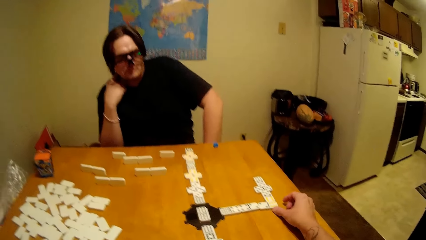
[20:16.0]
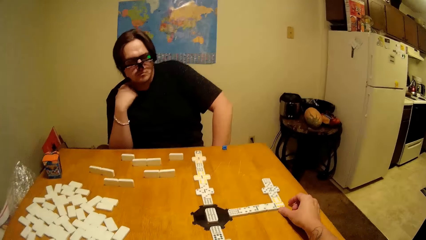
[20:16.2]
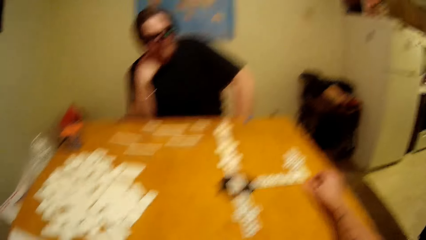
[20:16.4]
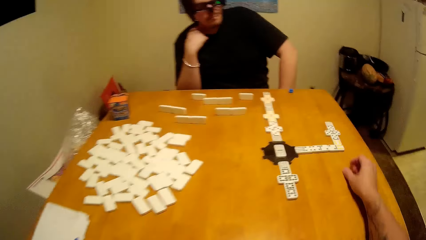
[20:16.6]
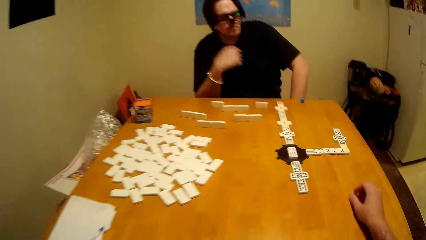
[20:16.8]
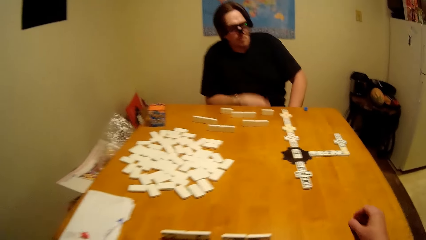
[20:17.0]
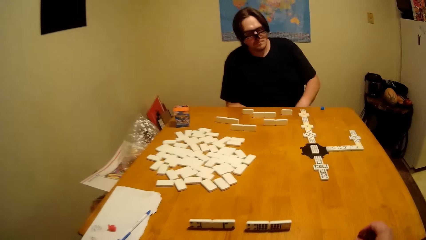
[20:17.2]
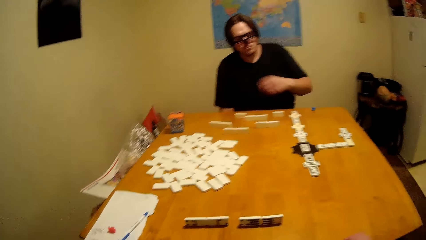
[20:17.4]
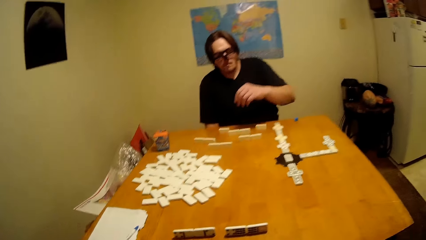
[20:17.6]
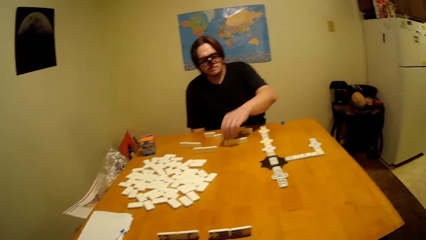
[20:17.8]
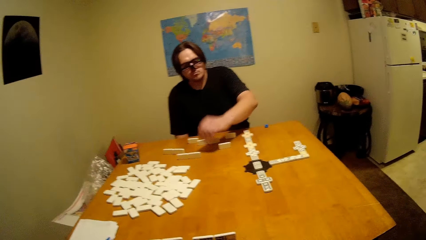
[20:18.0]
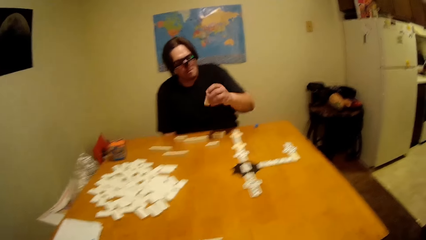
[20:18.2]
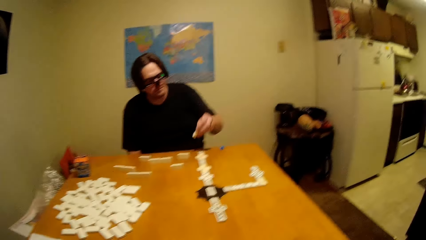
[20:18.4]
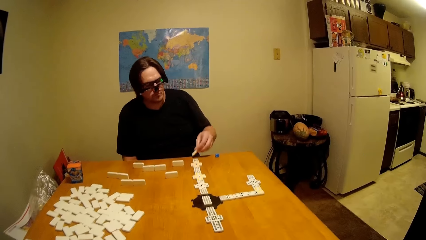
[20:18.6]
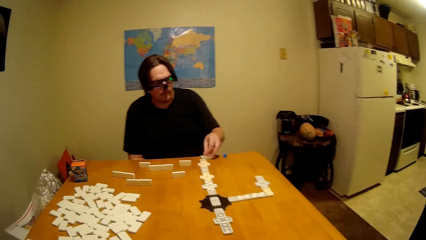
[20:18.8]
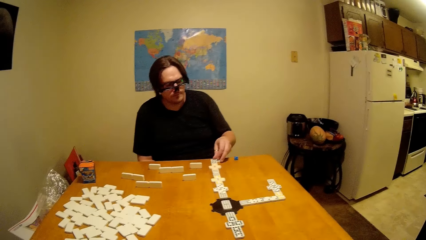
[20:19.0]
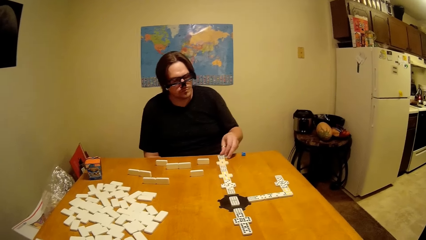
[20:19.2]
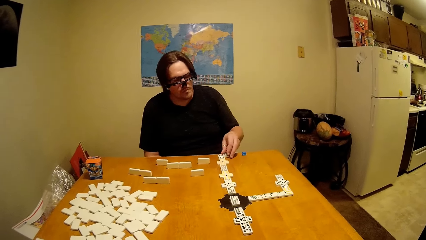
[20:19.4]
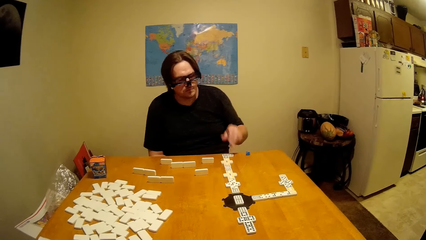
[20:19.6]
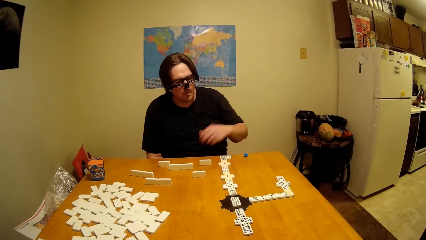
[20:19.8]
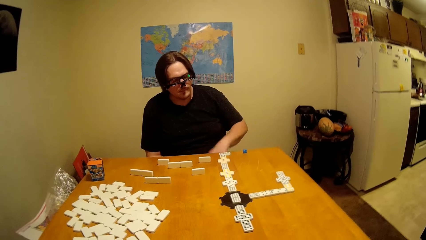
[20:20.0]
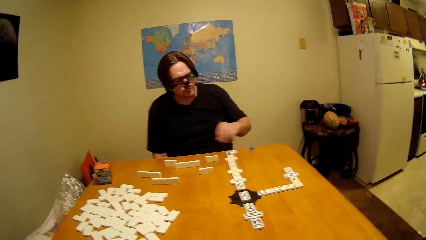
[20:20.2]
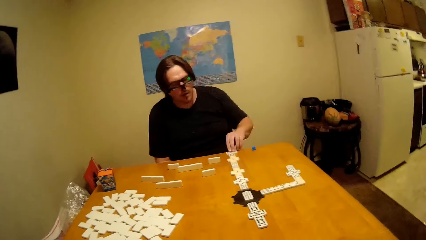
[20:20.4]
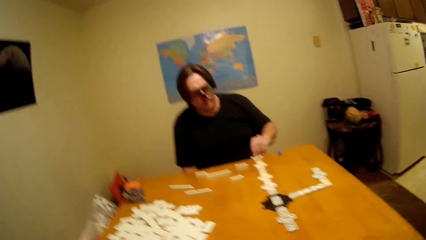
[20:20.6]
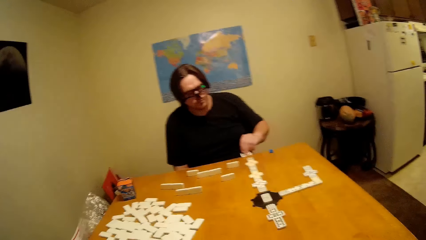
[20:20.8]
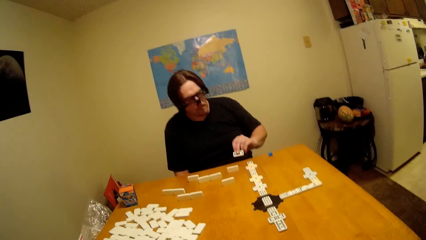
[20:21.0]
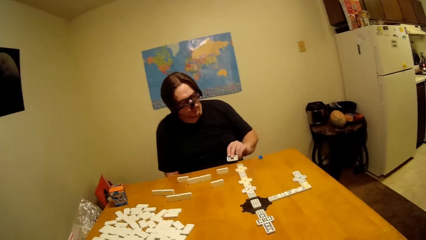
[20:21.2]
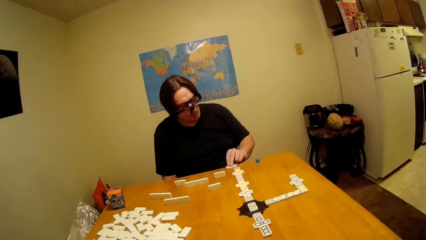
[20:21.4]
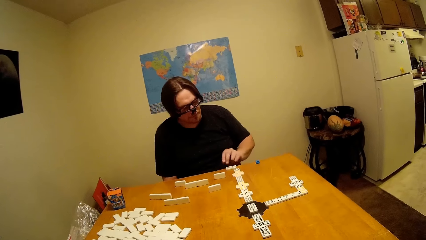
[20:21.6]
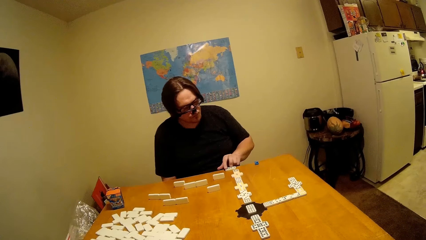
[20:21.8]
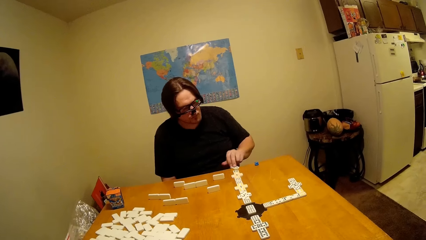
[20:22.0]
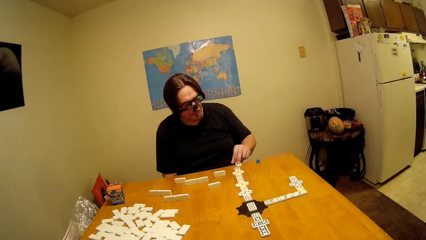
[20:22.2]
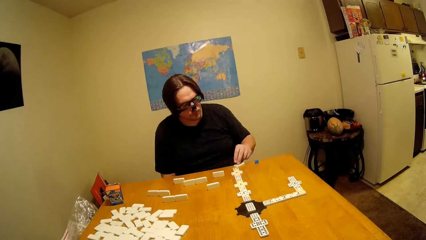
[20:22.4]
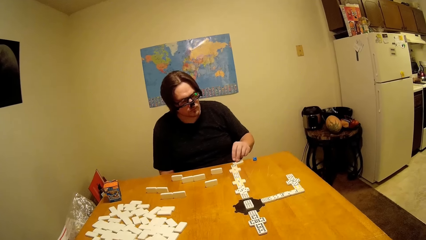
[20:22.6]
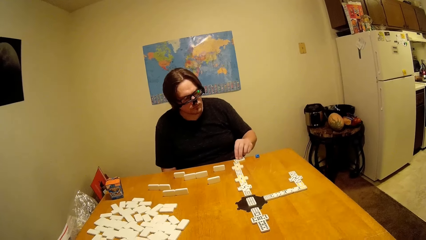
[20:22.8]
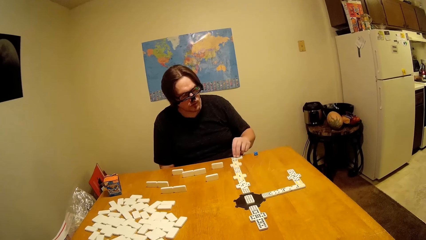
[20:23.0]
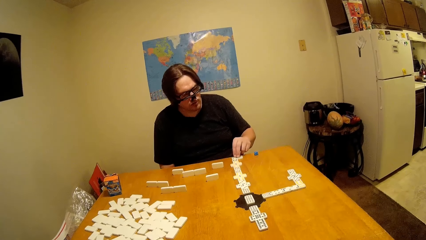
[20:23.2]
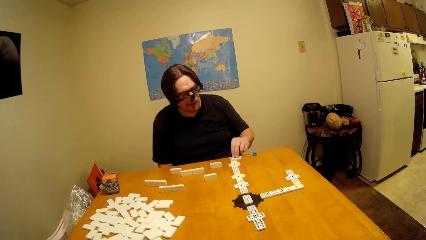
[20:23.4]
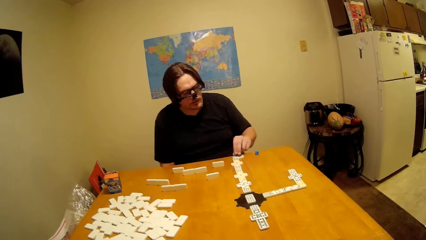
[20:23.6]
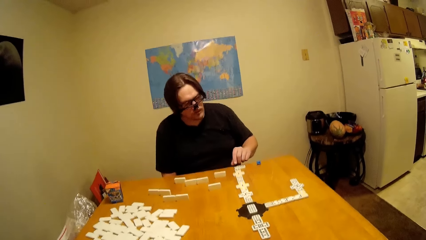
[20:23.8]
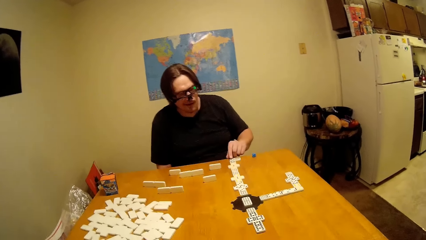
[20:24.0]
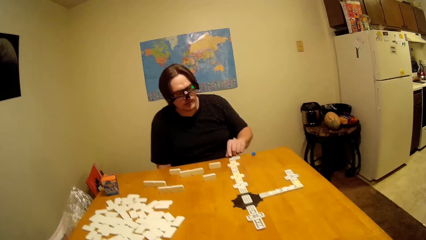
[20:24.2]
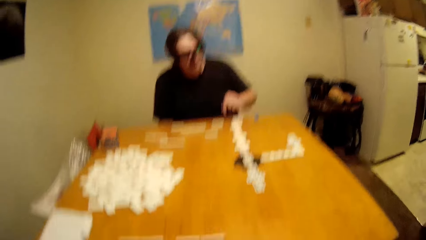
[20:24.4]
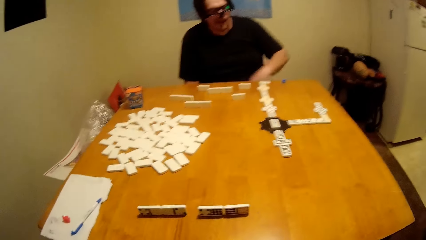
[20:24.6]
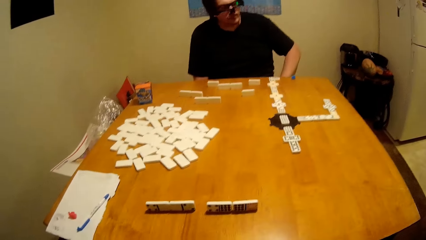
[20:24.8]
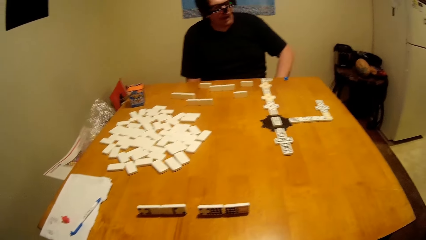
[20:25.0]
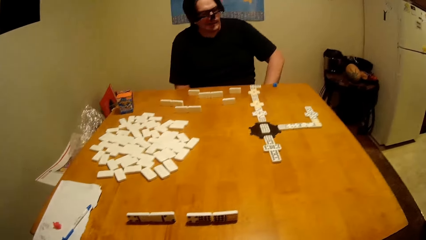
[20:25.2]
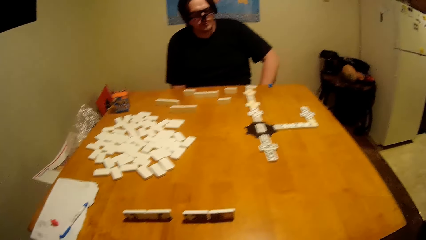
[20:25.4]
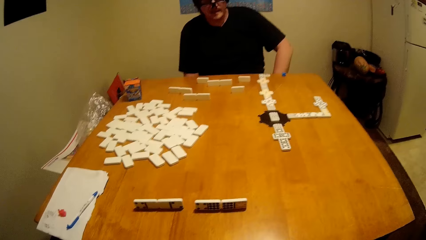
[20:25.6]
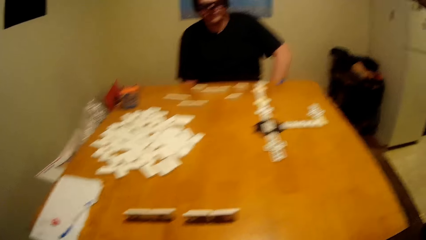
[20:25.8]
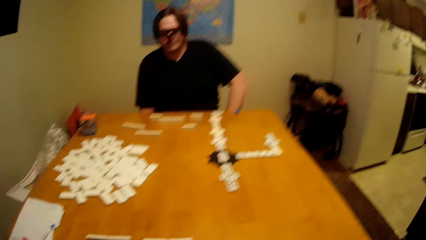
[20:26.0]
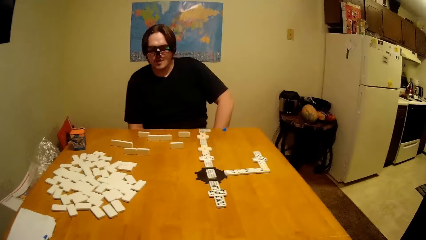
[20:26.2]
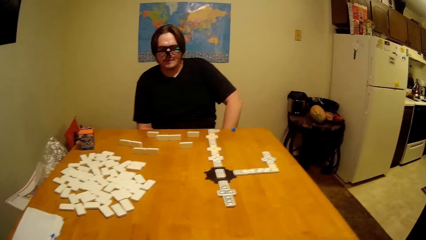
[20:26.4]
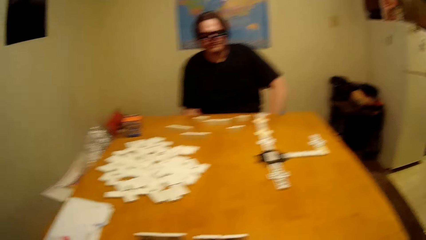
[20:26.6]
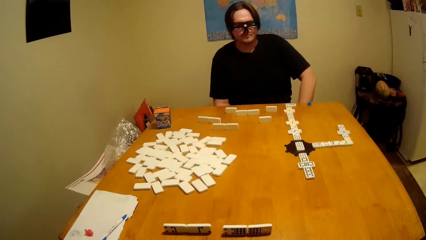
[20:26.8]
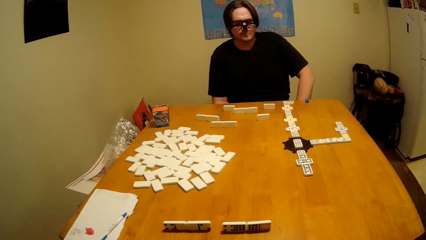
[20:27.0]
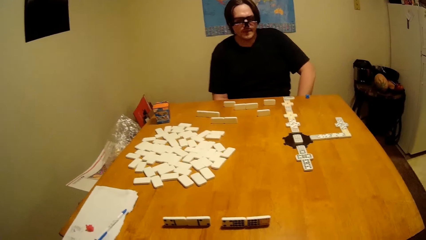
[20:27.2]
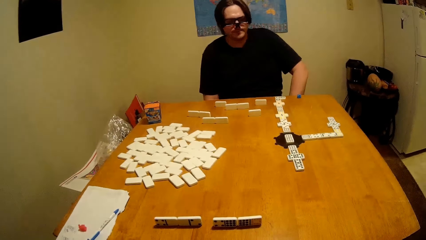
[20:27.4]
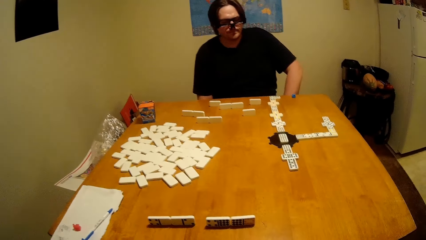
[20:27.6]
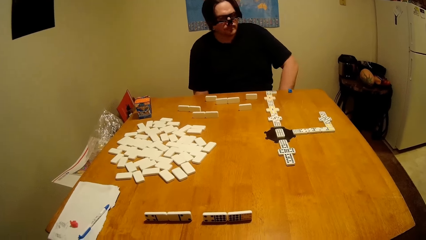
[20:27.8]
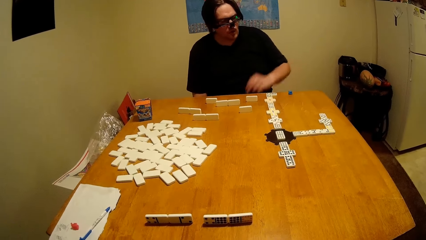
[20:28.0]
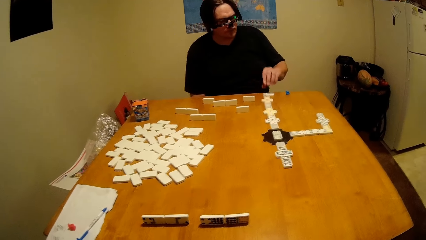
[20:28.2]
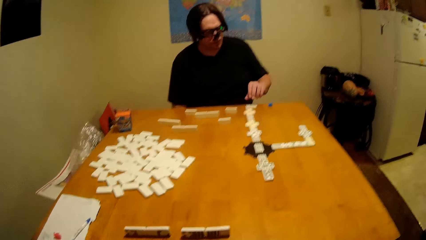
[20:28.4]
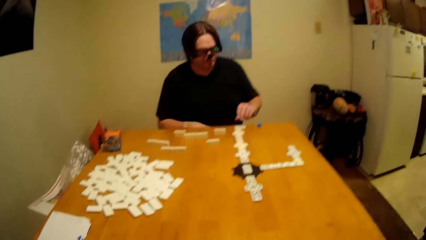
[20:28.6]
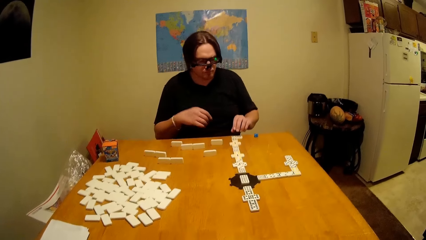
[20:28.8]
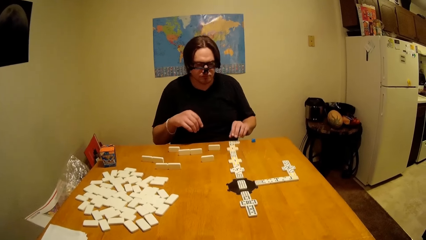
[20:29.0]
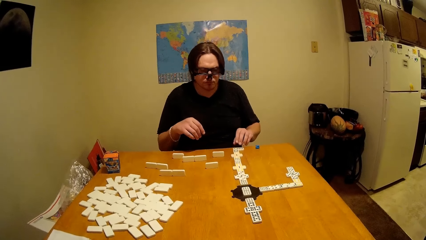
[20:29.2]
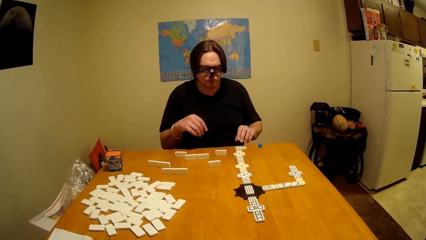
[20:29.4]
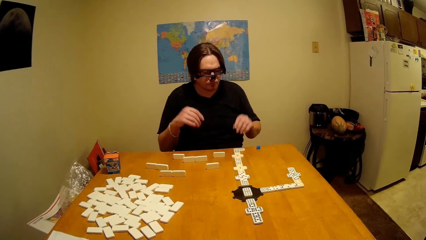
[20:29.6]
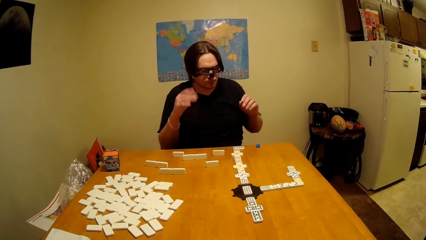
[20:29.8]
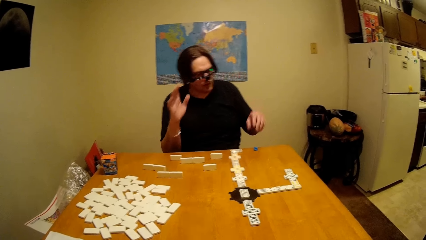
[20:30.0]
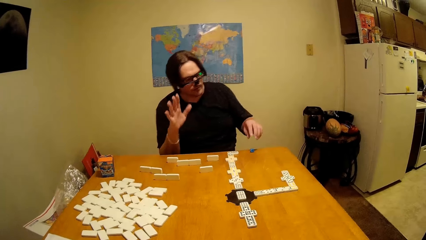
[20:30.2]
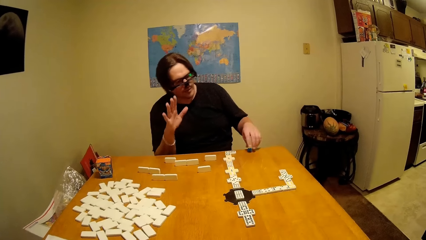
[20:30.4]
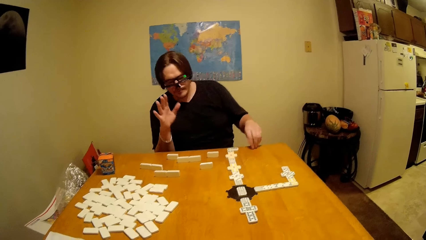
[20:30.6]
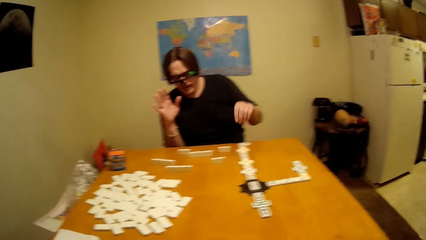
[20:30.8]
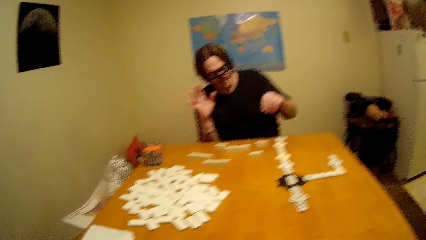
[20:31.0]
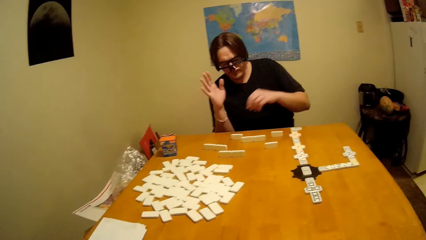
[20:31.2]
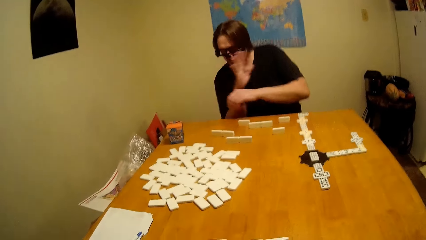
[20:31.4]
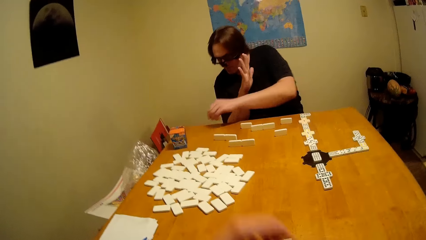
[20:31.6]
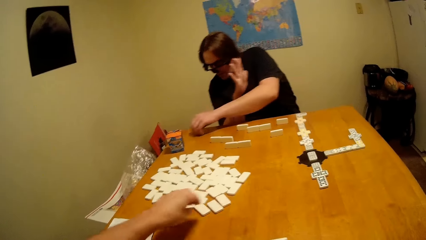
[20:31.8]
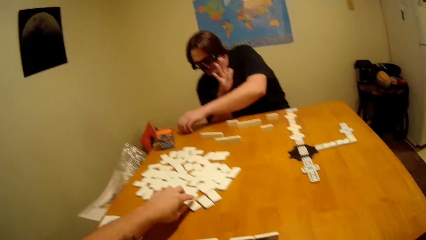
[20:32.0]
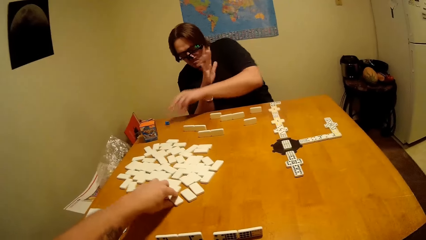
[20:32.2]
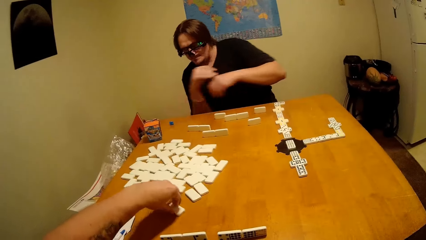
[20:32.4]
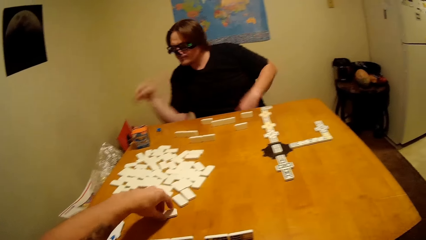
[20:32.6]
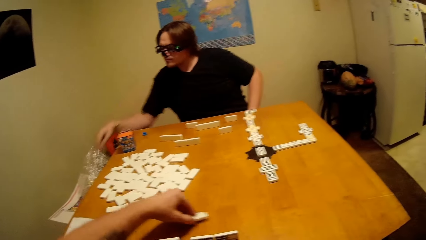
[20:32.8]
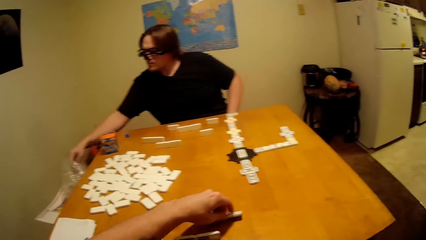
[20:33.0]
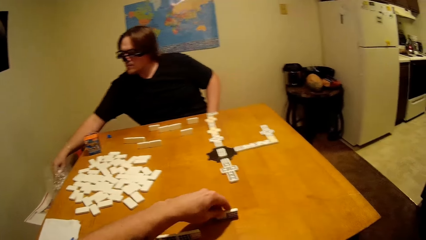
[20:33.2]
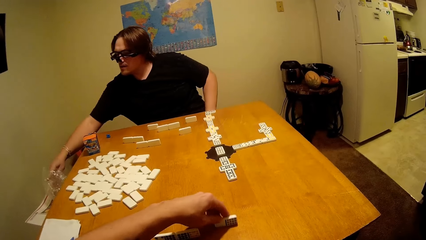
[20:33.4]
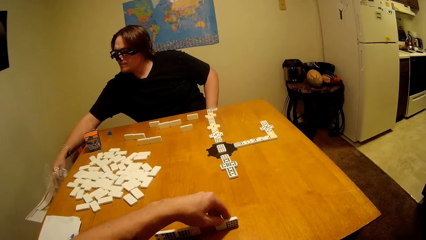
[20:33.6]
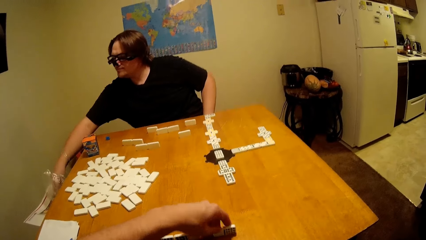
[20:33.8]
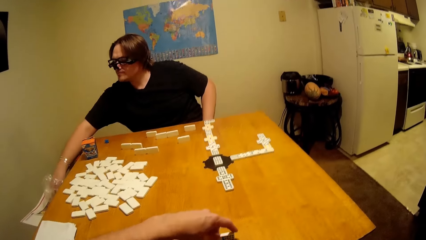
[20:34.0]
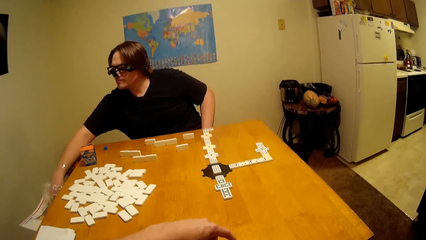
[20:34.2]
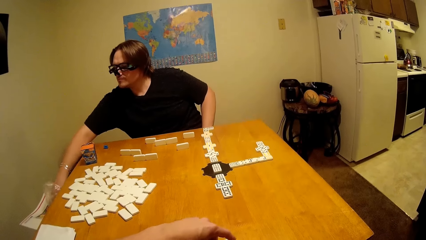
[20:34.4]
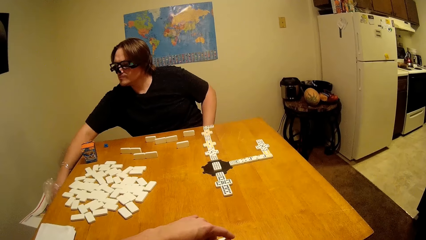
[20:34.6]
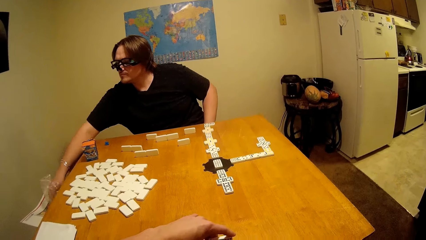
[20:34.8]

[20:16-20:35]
A man takes the dominoes piece, plays the dice and puts the dominoes piece down. The man lifts up the hand, takes the dice and puts the dice down. The camera wearer picks up the dice and plays the dice.
